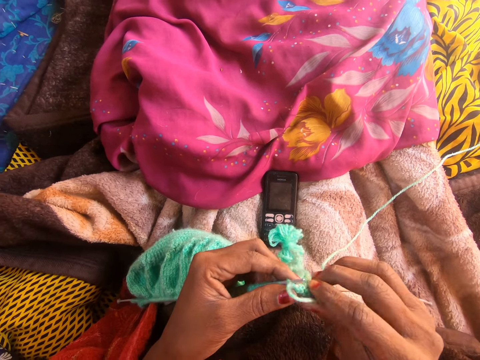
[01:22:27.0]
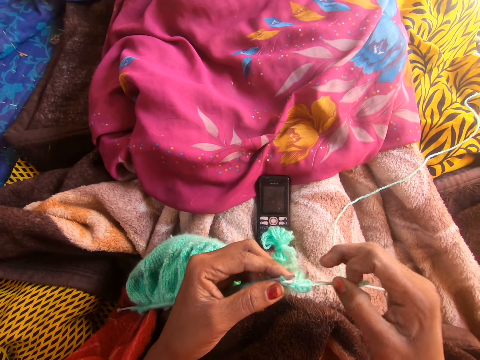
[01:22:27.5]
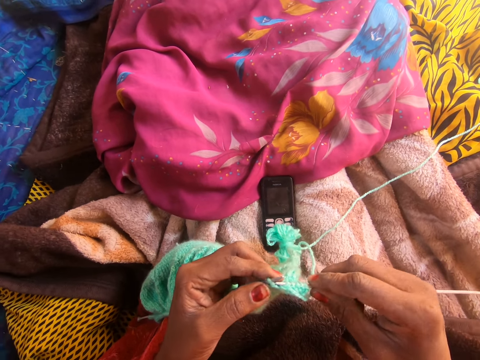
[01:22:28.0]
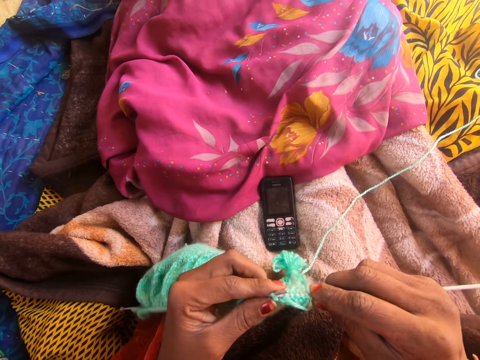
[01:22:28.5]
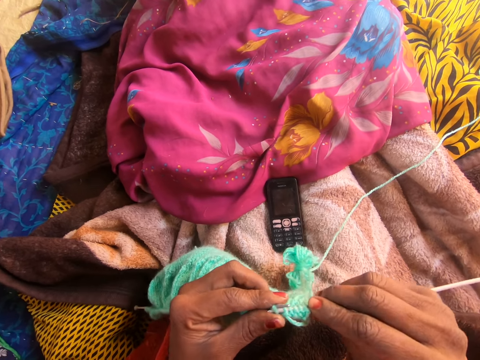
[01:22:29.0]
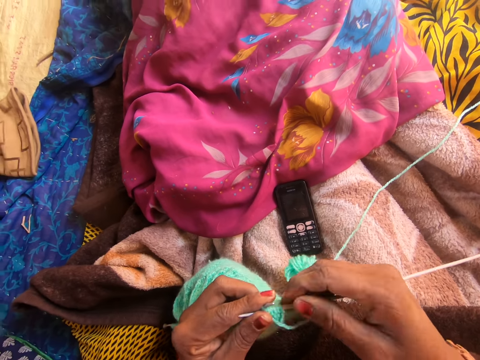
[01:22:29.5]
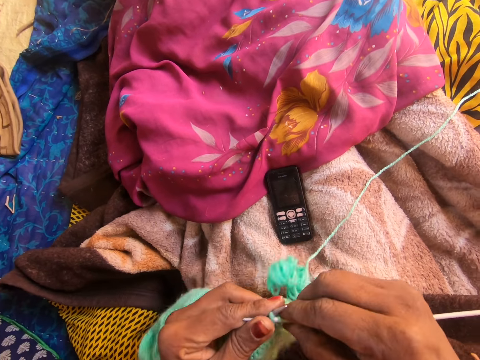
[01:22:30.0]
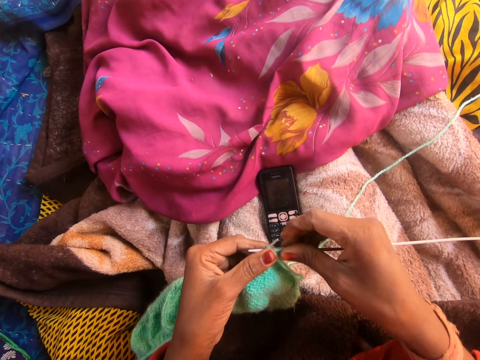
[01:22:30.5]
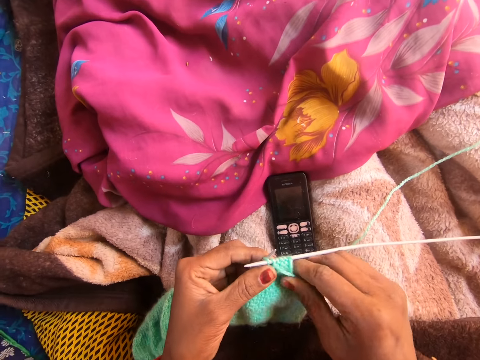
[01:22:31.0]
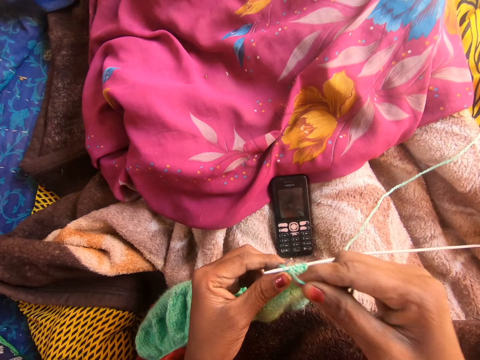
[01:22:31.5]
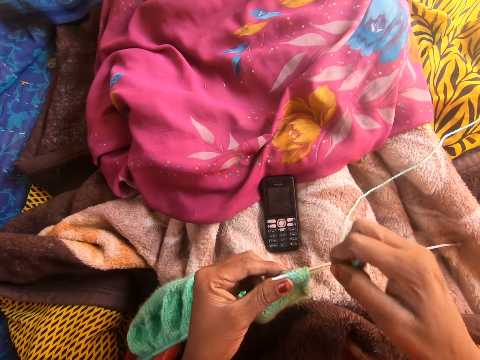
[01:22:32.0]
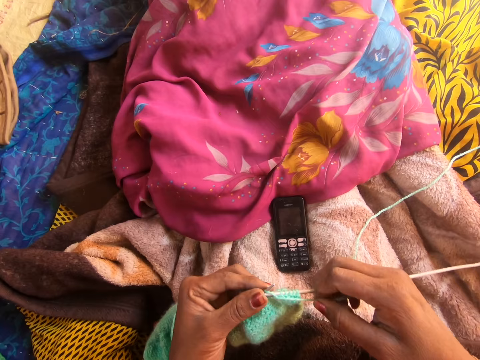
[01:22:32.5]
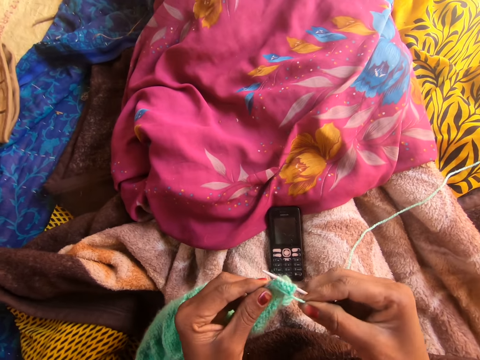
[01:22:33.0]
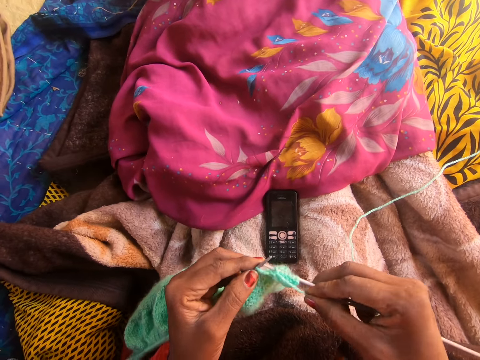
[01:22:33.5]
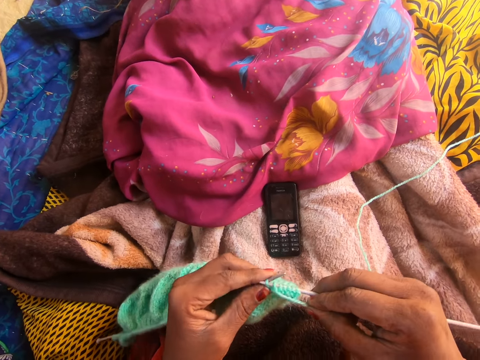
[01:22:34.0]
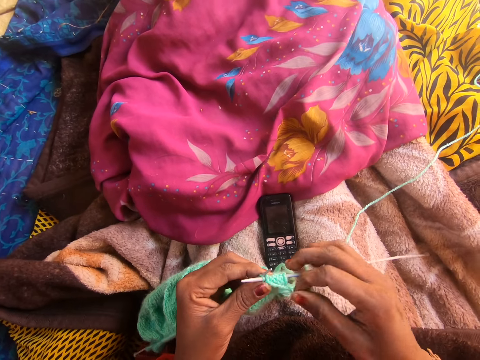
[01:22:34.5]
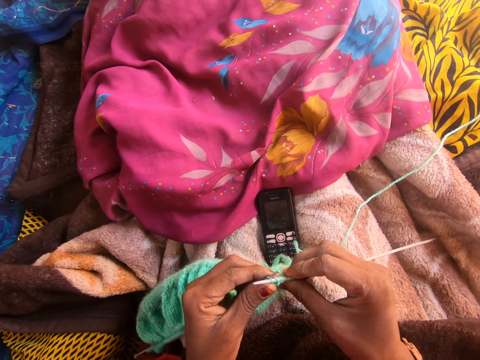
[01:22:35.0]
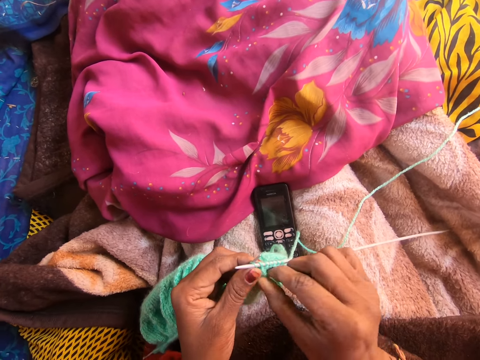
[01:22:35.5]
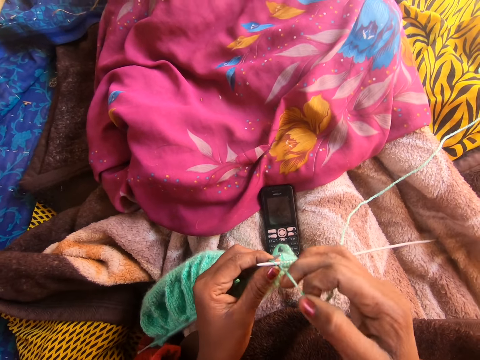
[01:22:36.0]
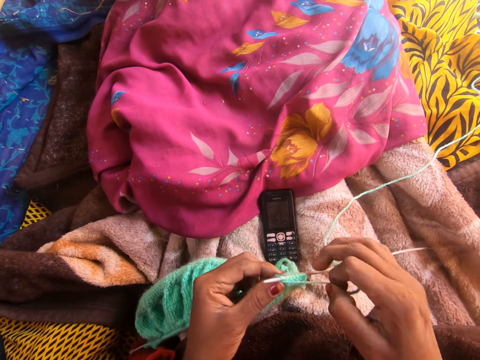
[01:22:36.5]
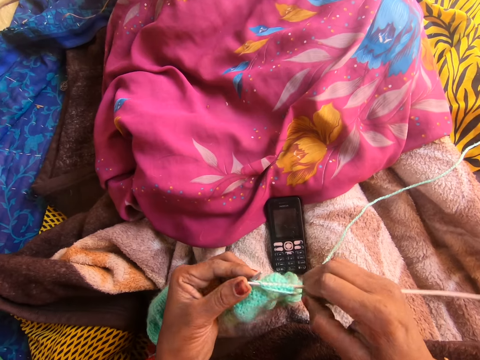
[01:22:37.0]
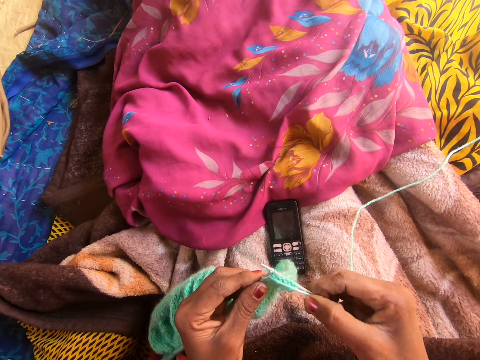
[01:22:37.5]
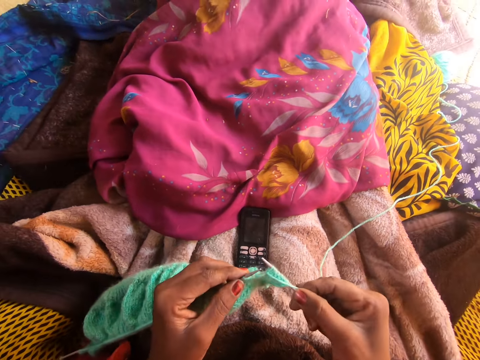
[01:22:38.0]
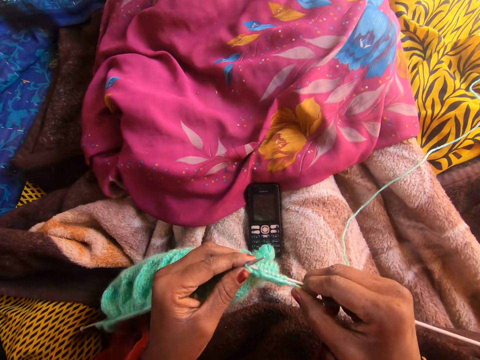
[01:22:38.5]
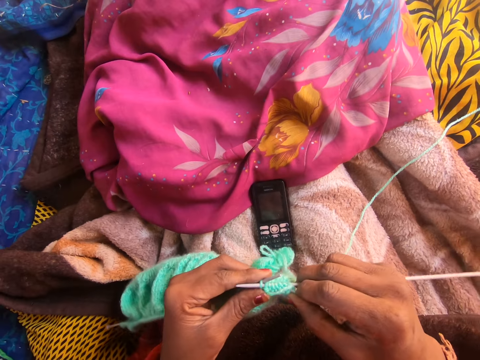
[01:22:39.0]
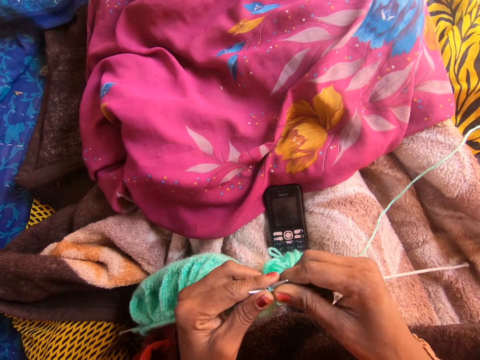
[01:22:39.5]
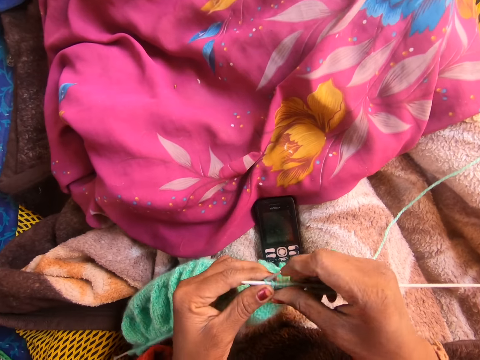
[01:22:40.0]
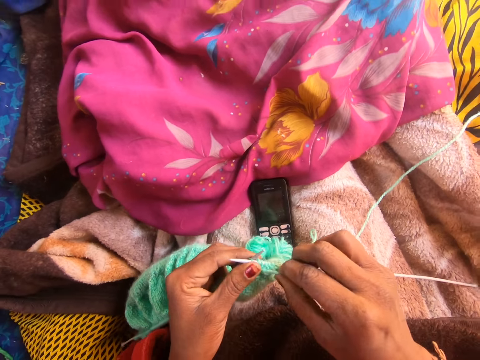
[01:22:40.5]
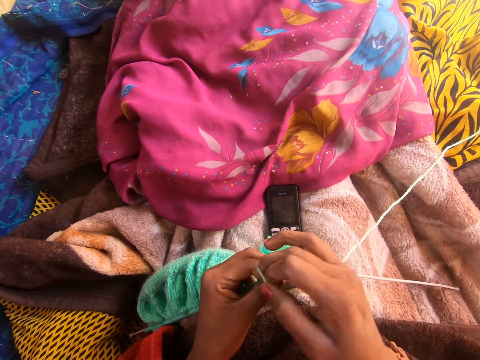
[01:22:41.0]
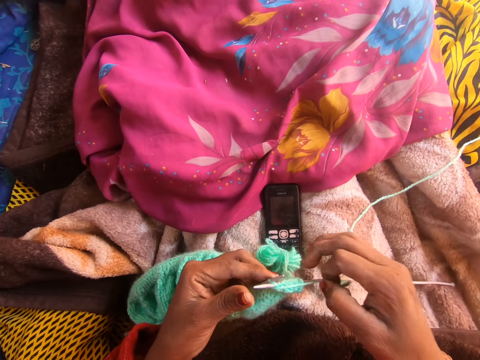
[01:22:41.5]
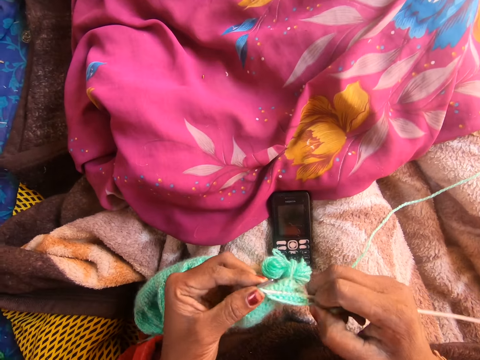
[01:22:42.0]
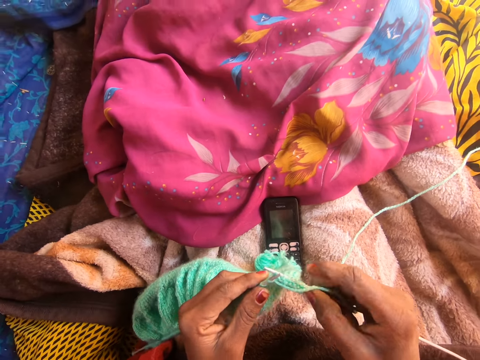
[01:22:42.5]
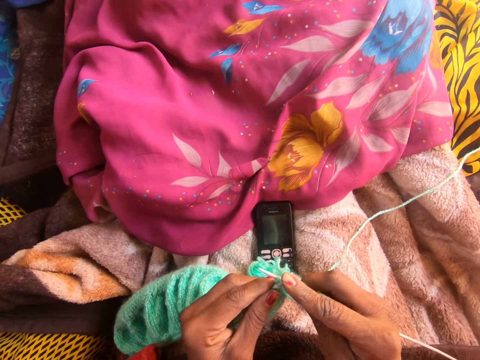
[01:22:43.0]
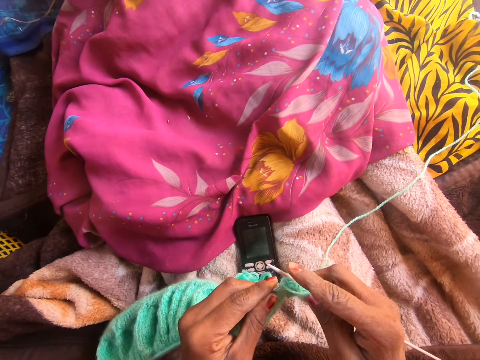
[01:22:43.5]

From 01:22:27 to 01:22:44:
The camera wearer unhands the crochet hook. They align the thread. They pick up the crochet hook. They crochet the fabric. They align the fabric. They unhand the crochet hook. They align the thread. They pick up the crochet hook. They crochet the fabric. They unhand the crochet hook. They align the thread. They pick up the crochet hook. They crochet the fabric. They align the fabric. They unhand the crochet hook. They align the thread. They pick up the crochet hook. They crochet the fabric.

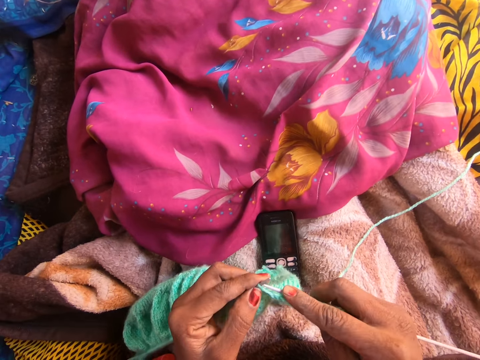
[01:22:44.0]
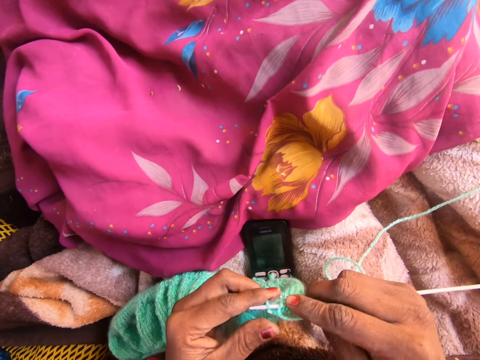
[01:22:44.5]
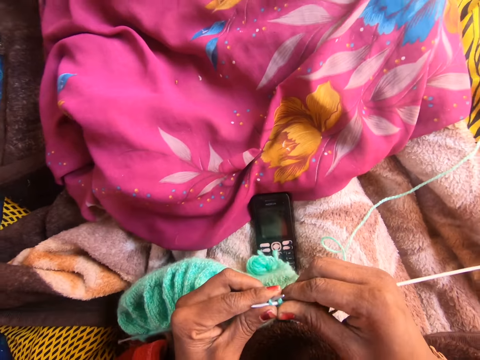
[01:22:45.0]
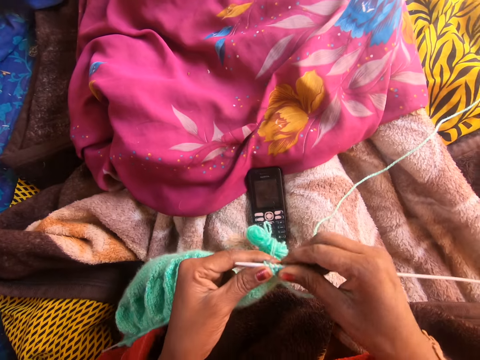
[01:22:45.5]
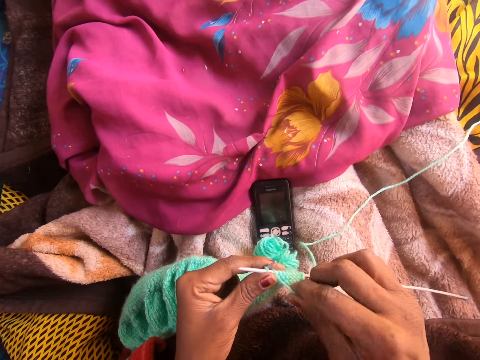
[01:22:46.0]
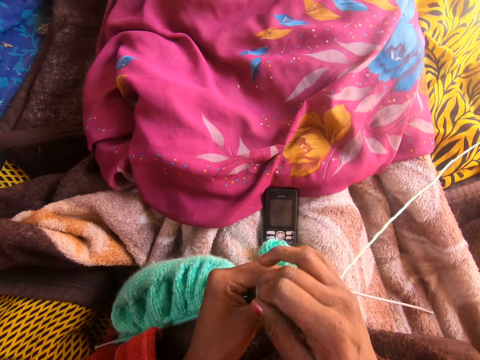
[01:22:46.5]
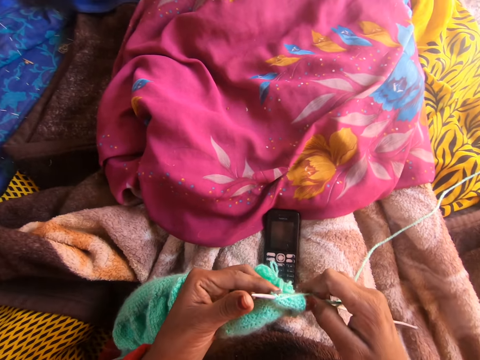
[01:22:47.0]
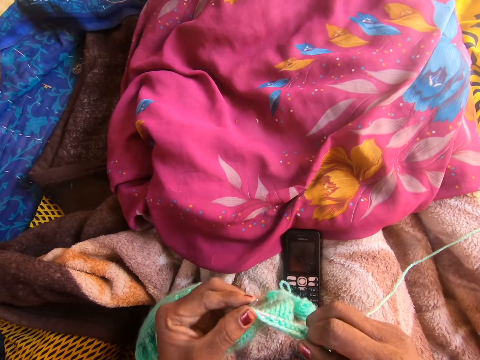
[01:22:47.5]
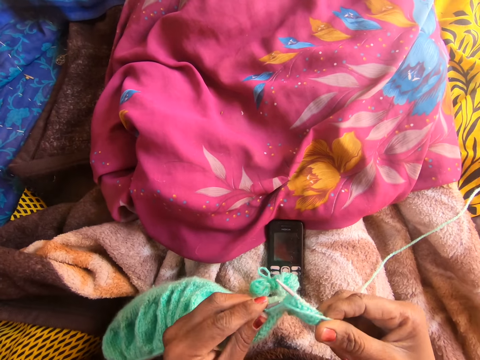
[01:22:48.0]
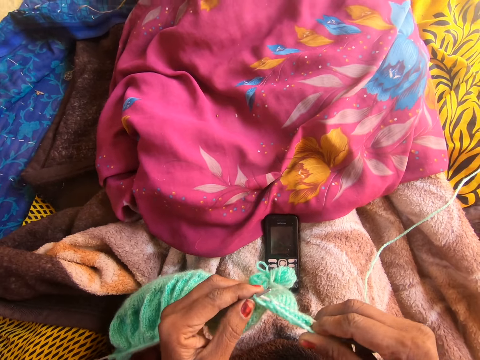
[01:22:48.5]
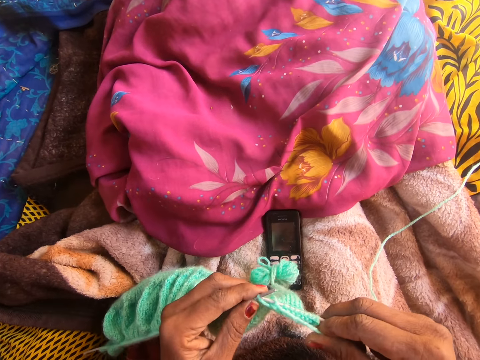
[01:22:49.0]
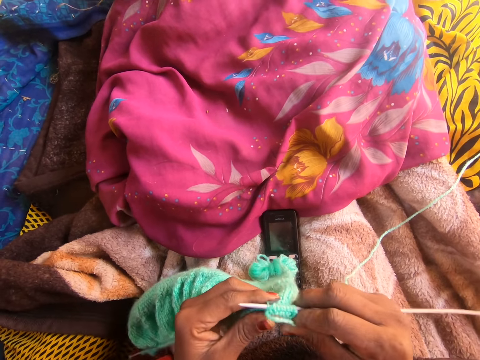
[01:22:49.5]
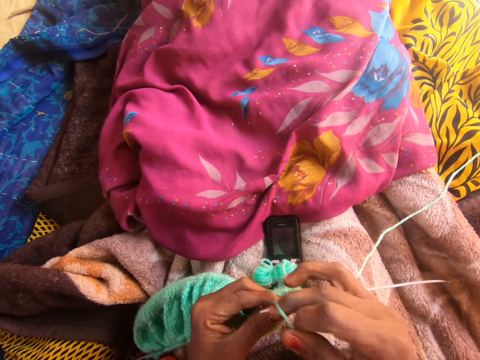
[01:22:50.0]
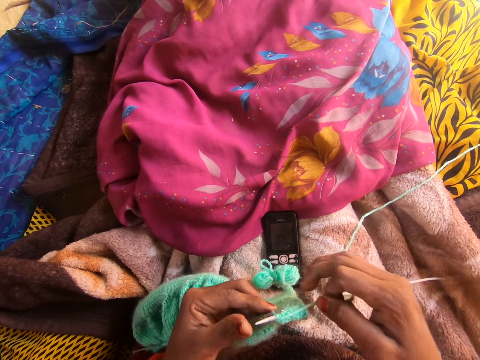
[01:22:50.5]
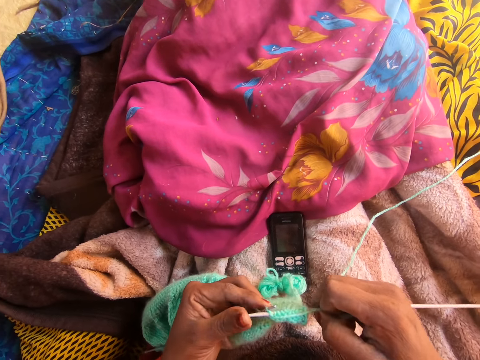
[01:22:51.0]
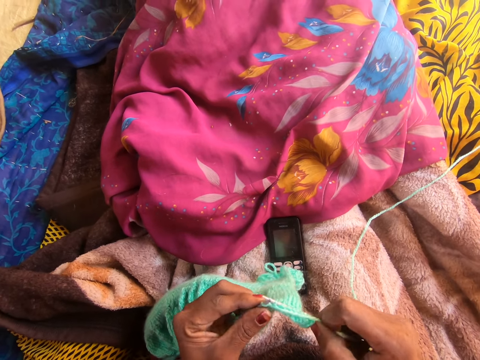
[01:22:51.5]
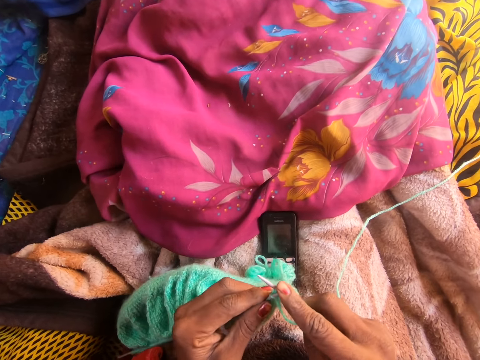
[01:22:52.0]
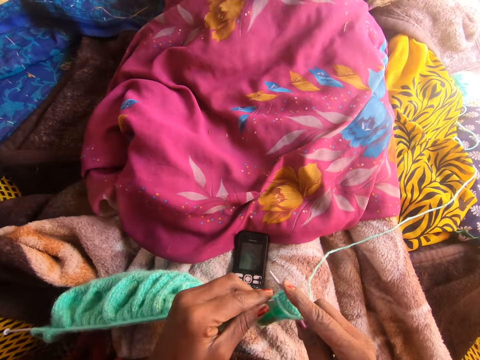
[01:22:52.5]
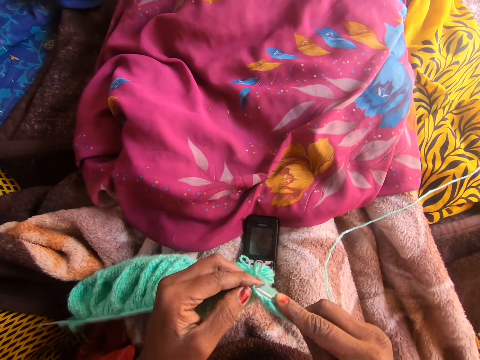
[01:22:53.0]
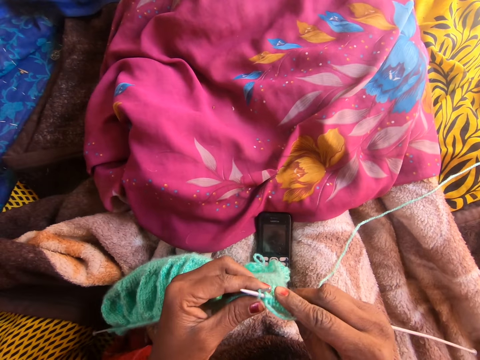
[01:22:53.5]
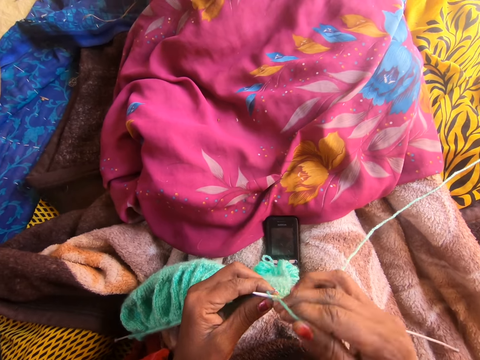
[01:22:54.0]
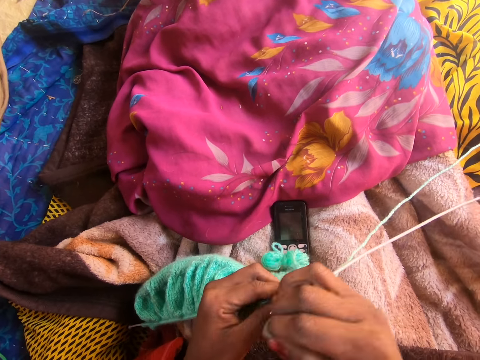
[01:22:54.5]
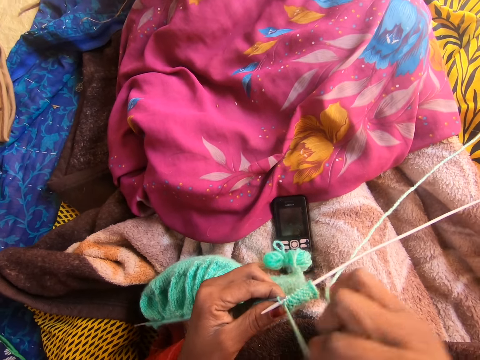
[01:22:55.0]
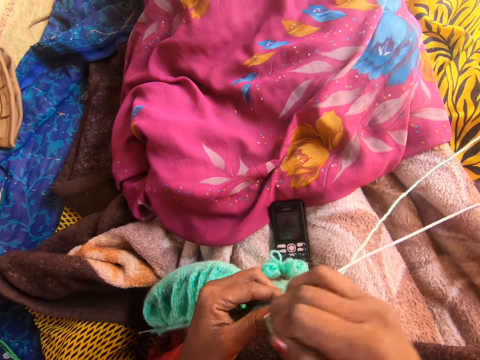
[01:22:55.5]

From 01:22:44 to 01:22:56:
The camera wearer unhands the crochet hook. They align the thread. They pick up the crochet hook. They crochet the fabric. They unhand the crochet hook. They align the thread. They pick up the crochet hook. They crochet the fabric. They unhand the crochet hook. They align the thread.
